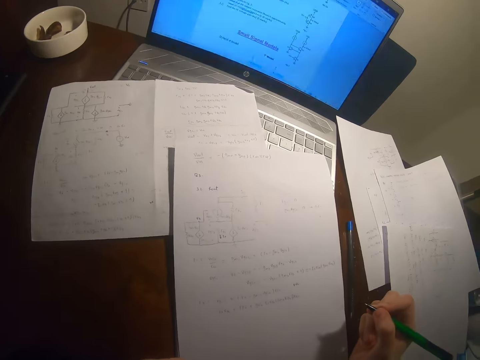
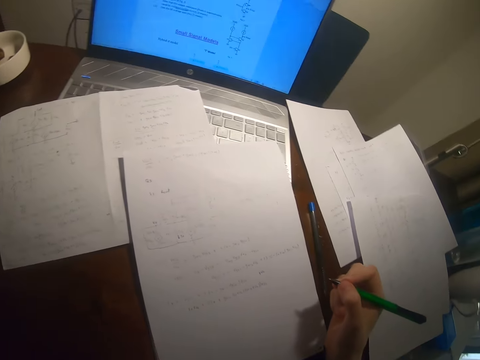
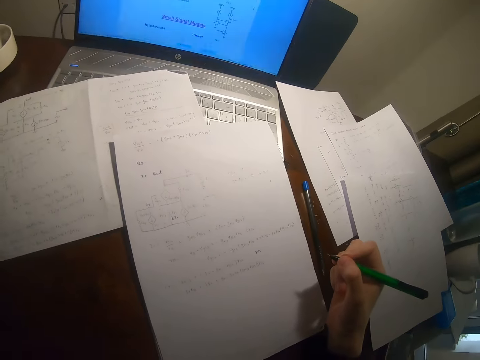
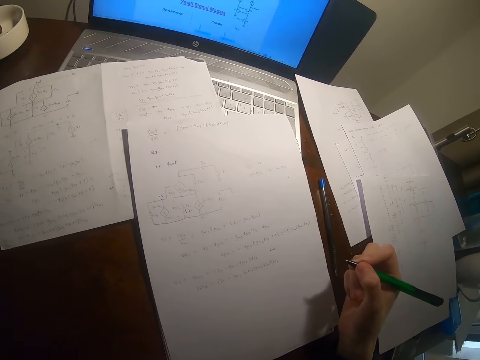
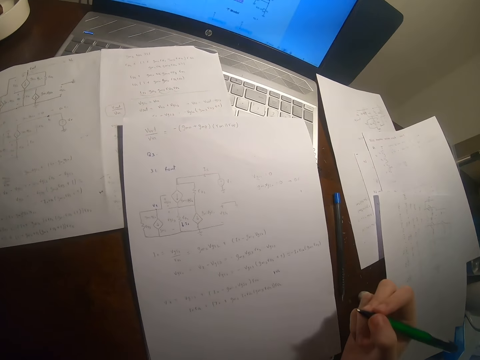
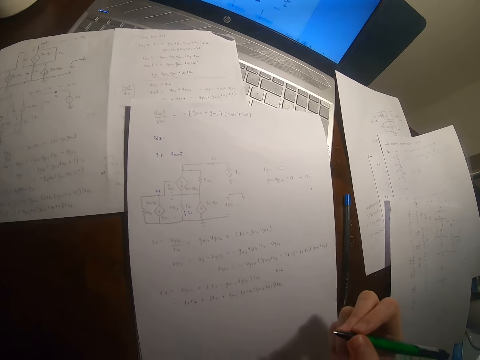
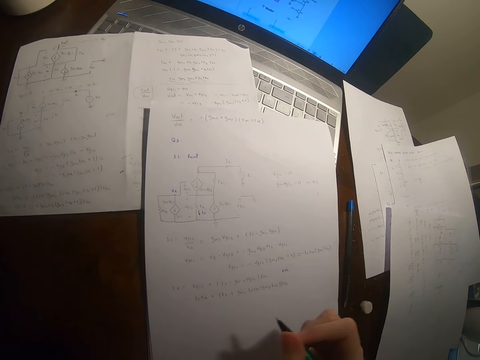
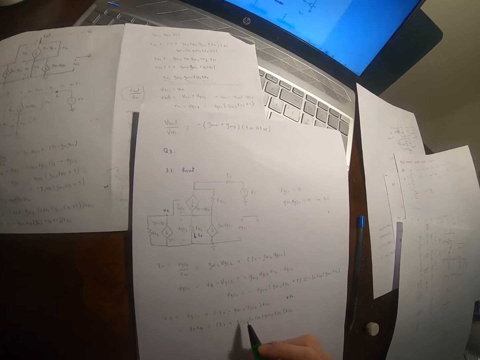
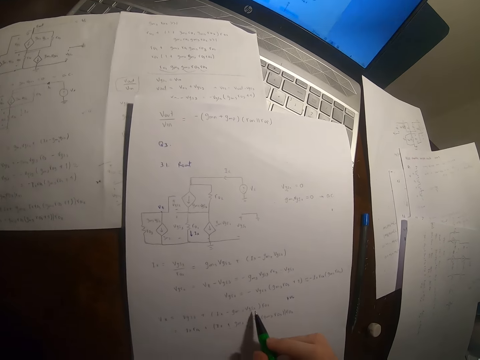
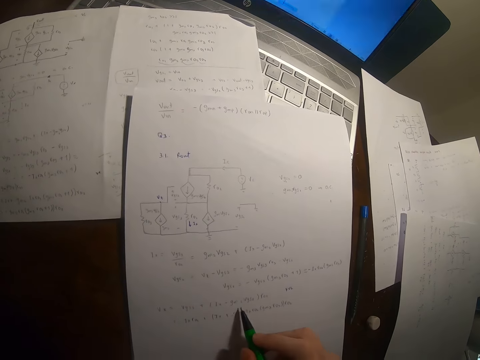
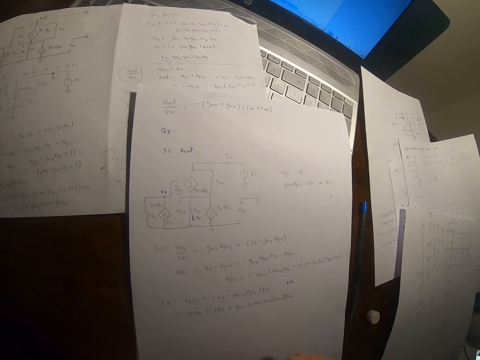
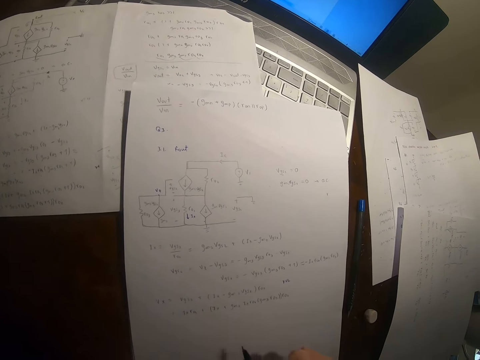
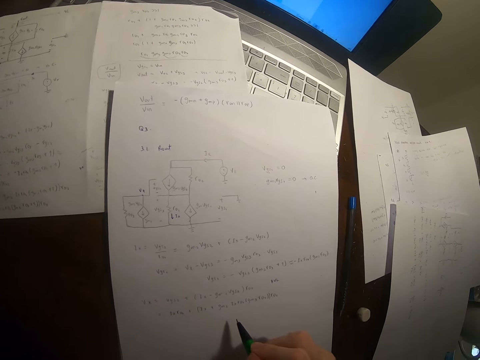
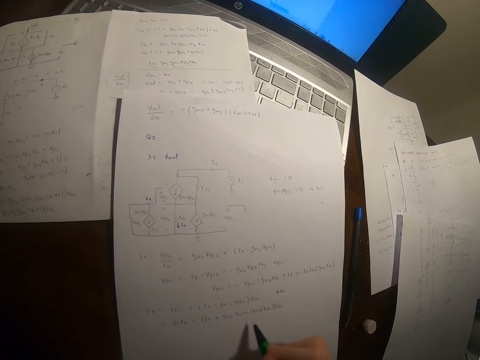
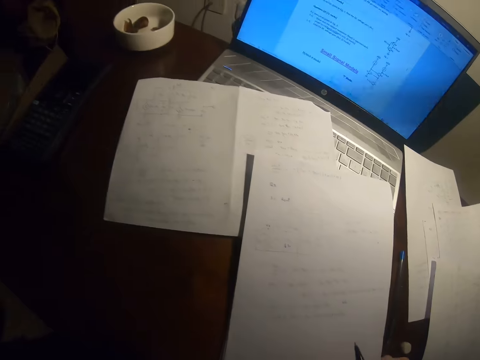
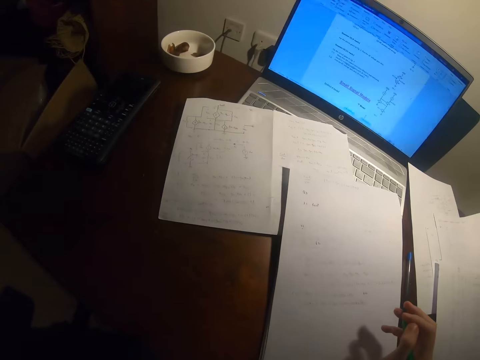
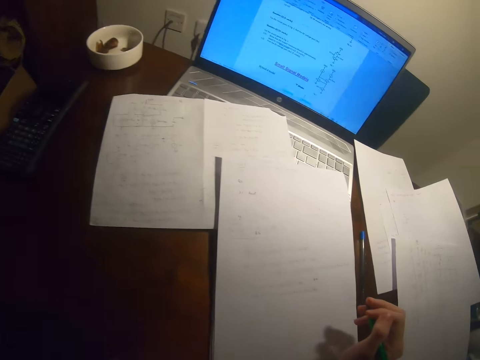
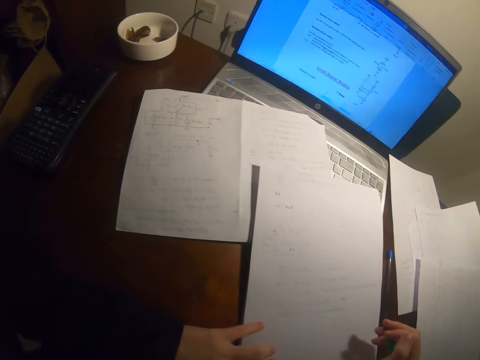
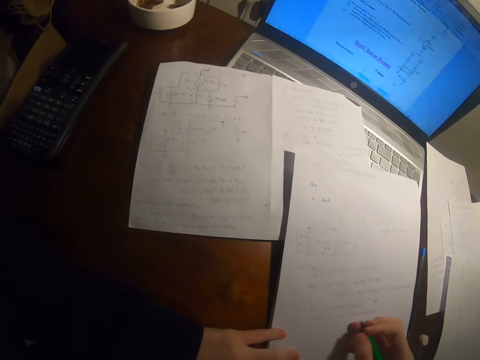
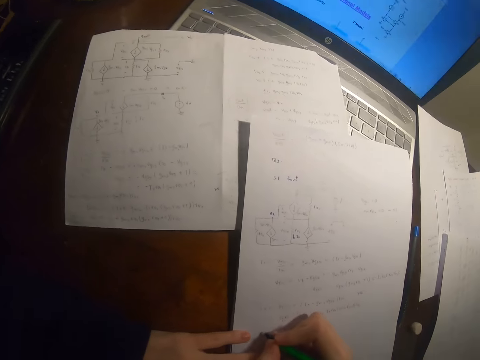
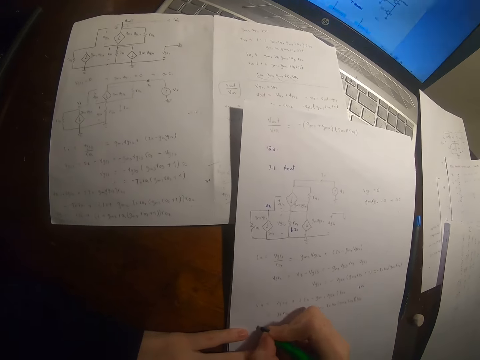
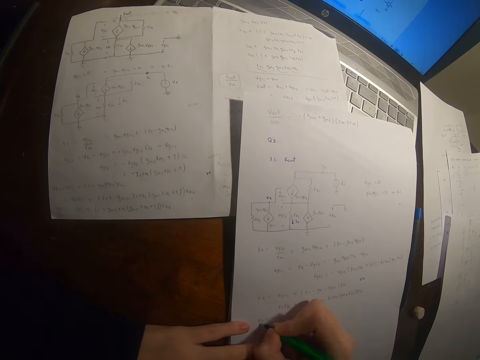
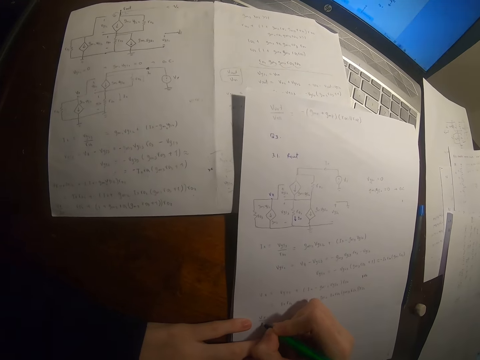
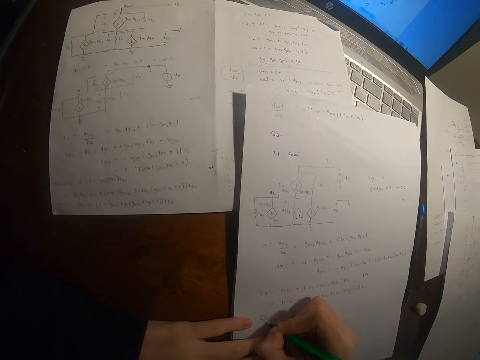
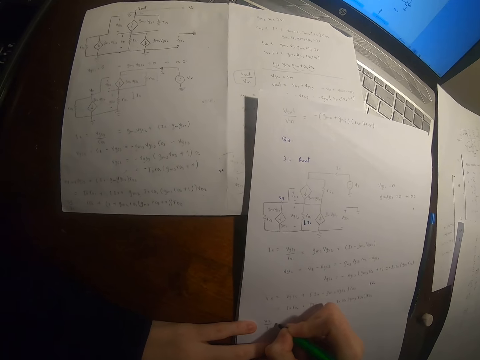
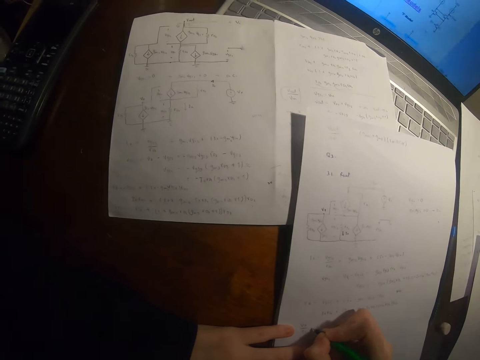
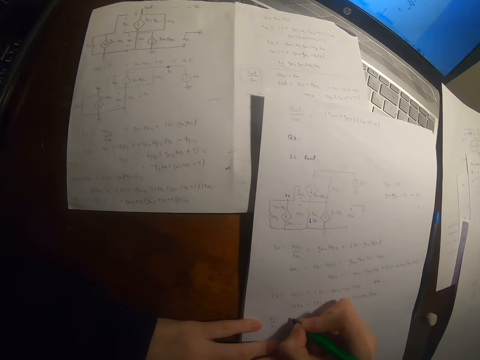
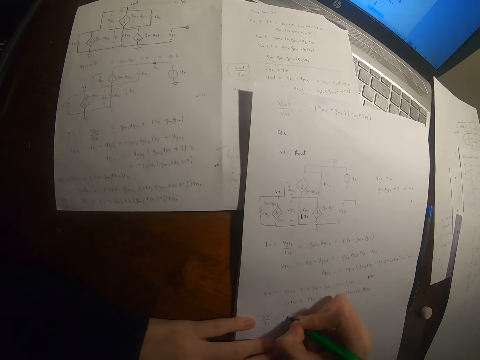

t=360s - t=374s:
The camera wearer looks around the table. He looks at his papers. He points at his writing on the paper with a pen. He bends his head closer to the papers. He looks at the computer. He writes on a paper with the pen.

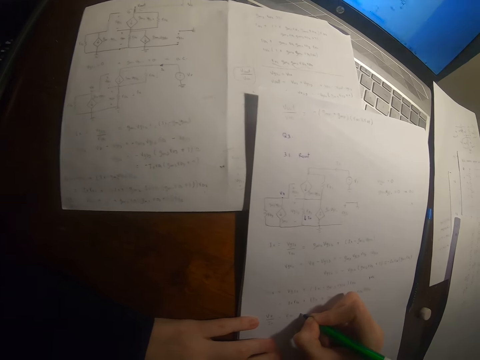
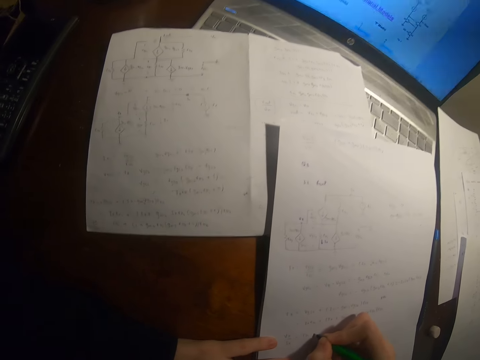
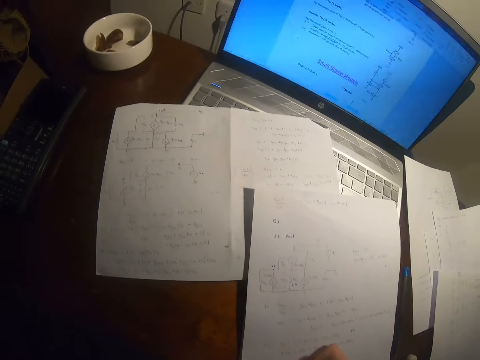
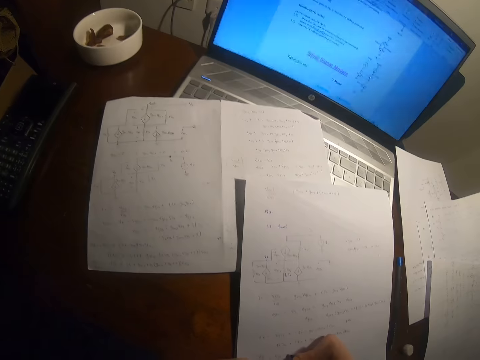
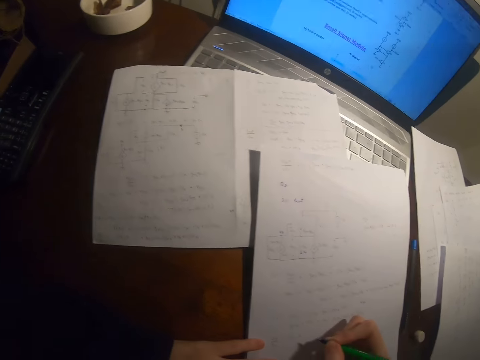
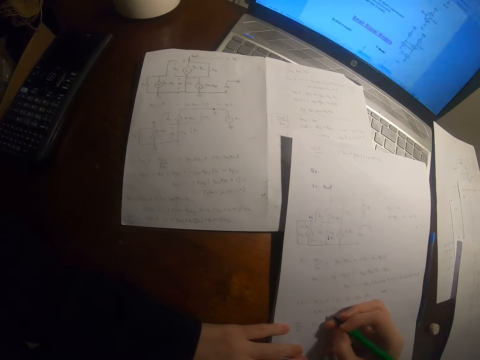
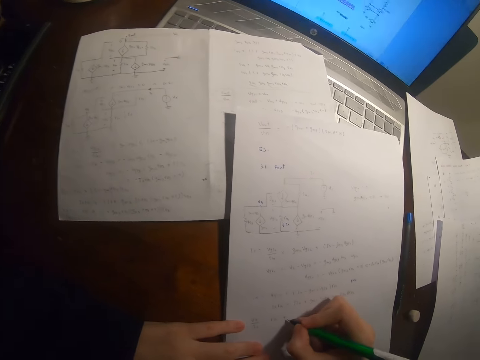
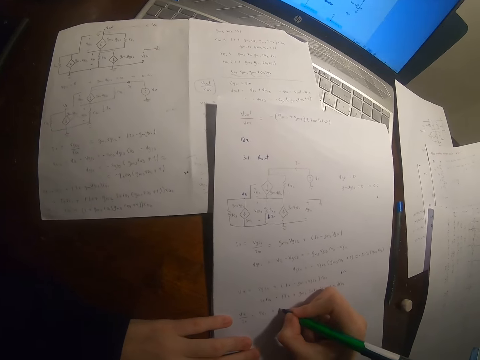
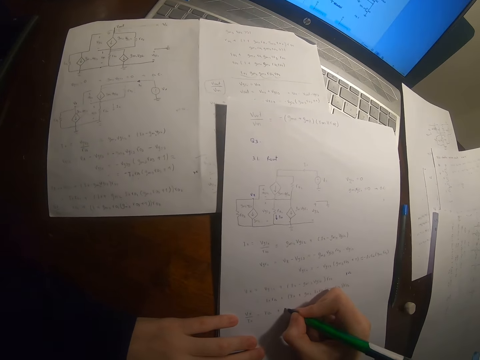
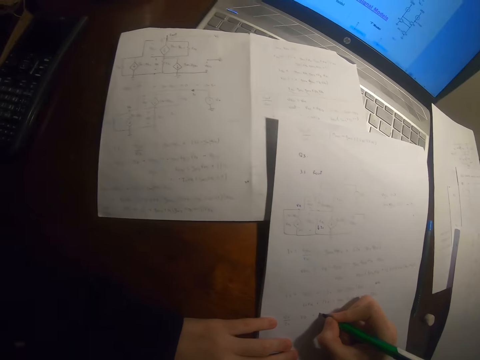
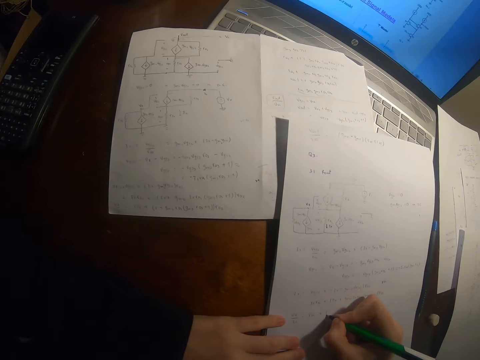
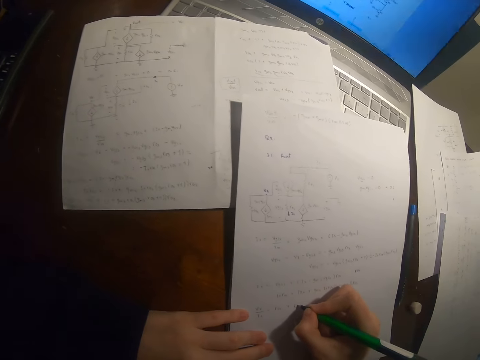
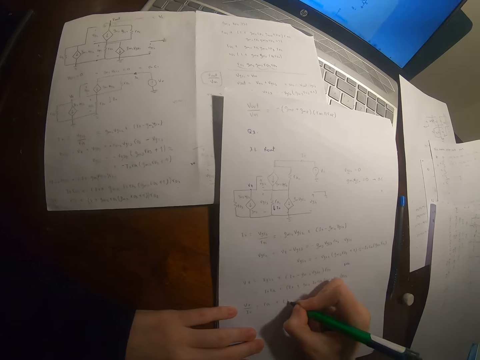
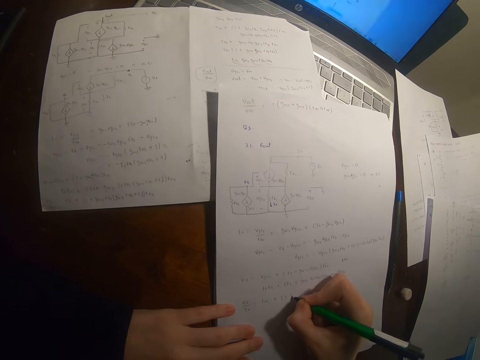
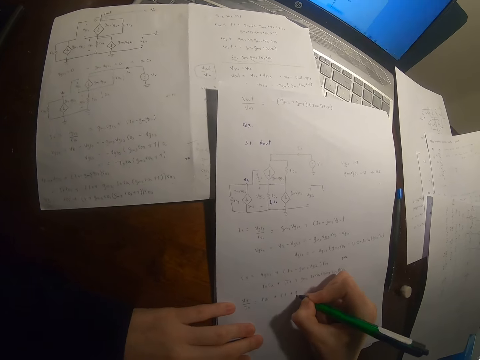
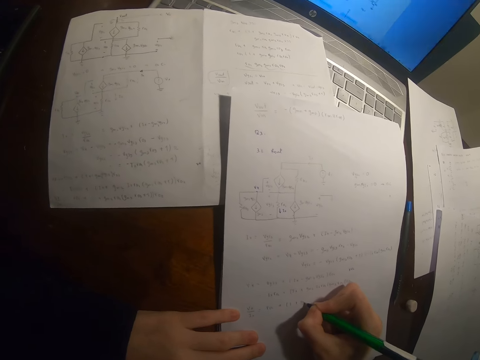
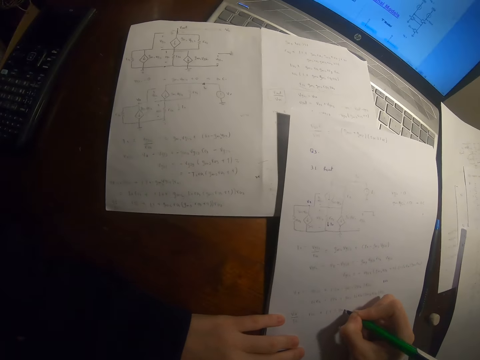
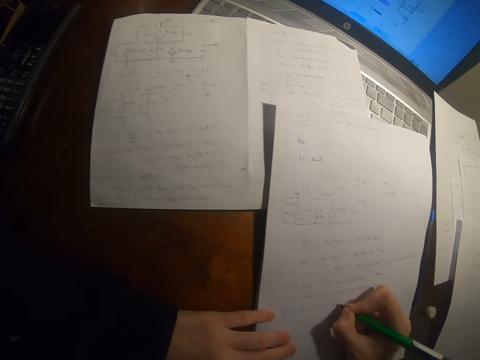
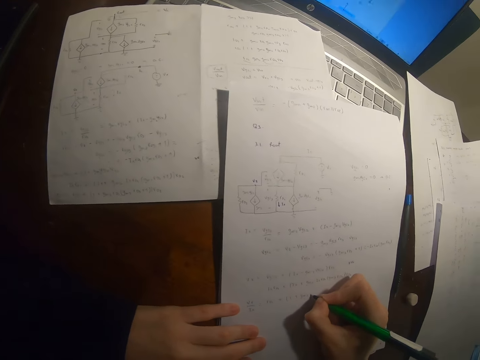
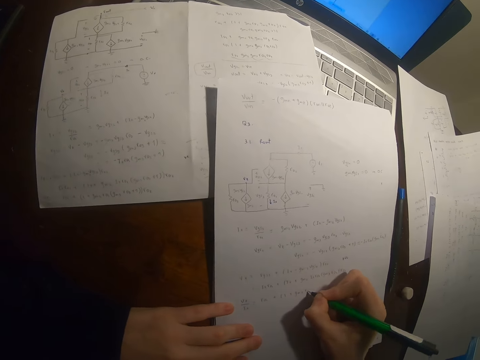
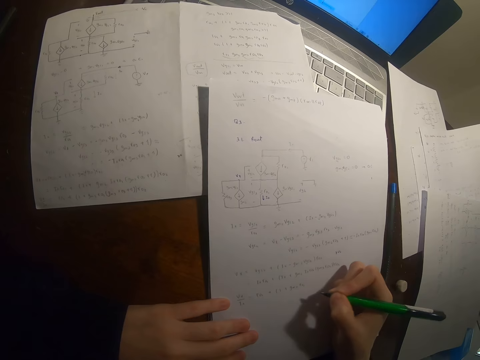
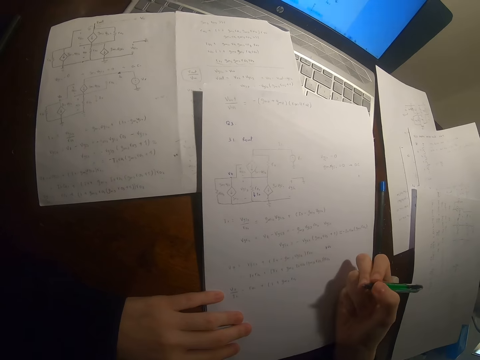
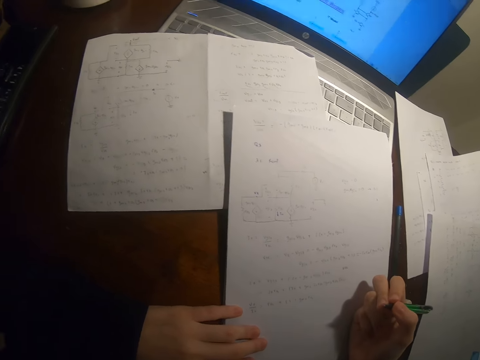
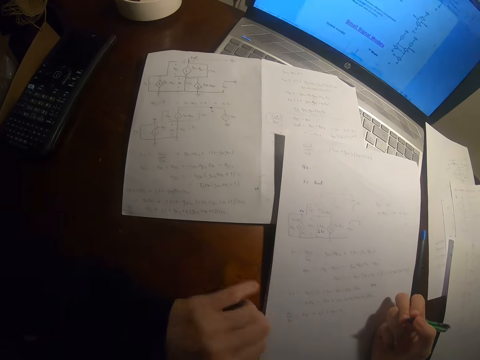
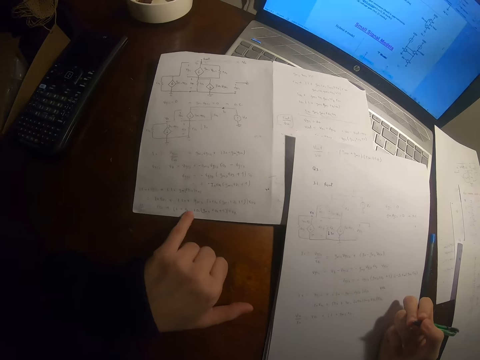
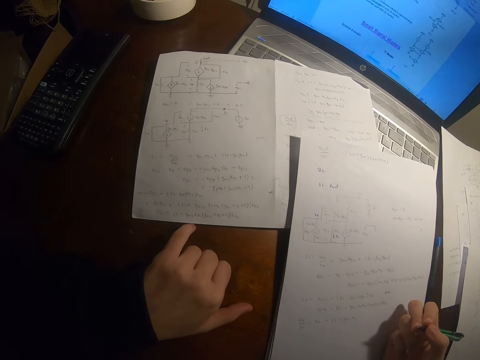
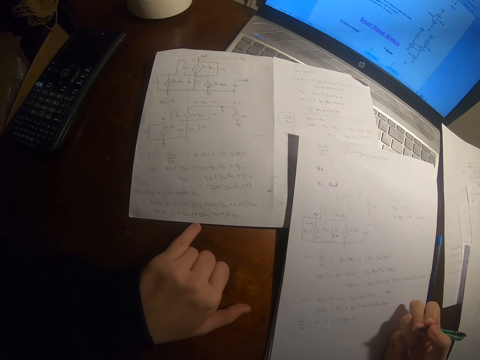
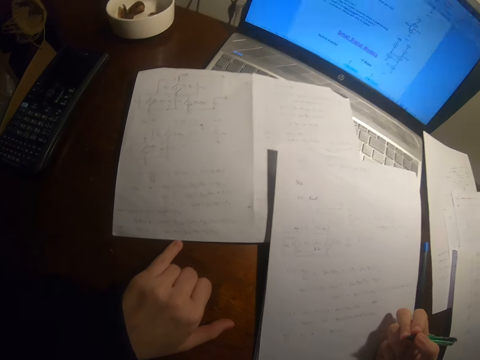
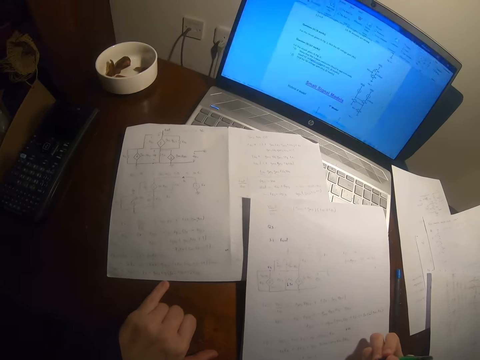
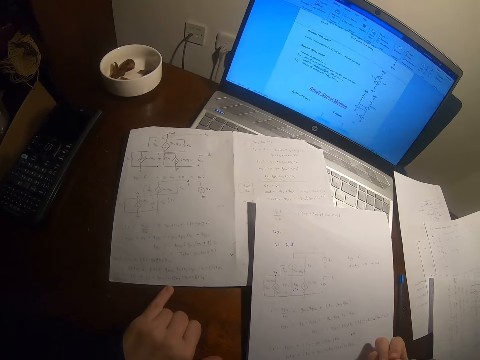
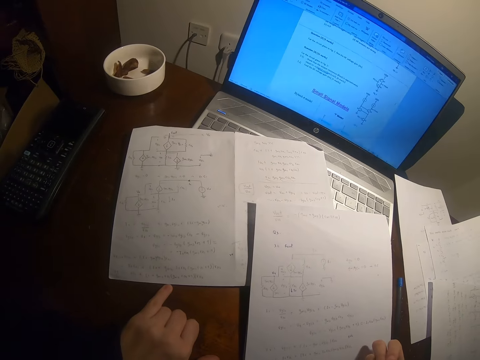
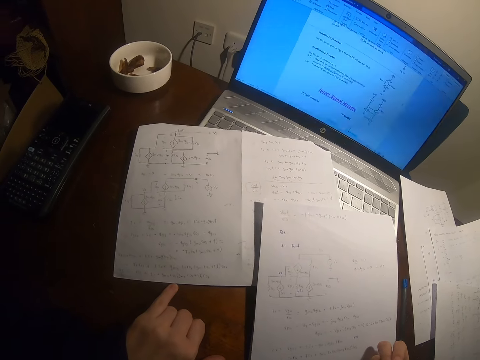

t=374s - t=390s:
The camera wearer looks at the computer. They pause from writing and write on a paper with a pen. They pause from writing and look at another paper. They touch a paper with the left hand. They hold the pen. They look at the computer.
